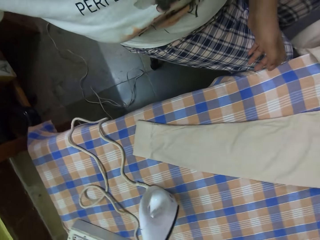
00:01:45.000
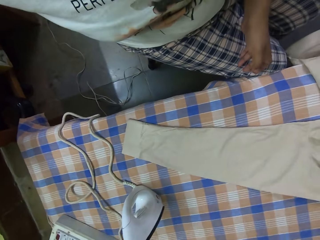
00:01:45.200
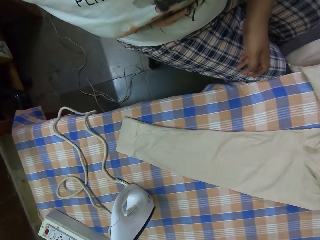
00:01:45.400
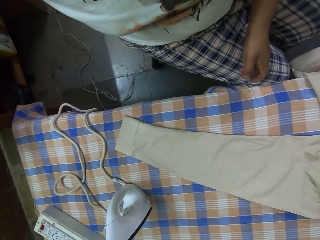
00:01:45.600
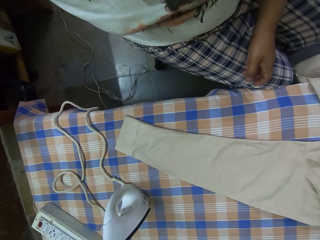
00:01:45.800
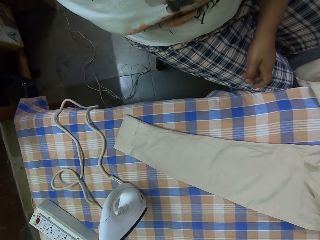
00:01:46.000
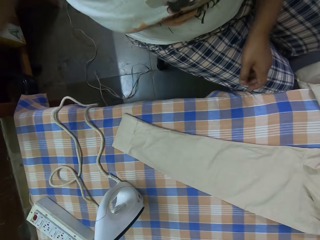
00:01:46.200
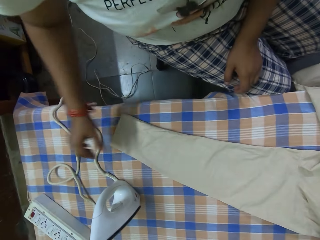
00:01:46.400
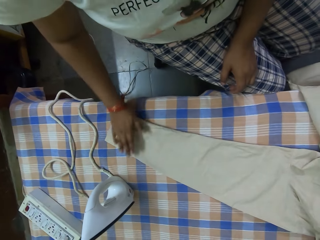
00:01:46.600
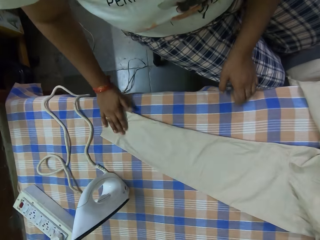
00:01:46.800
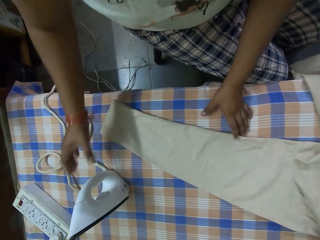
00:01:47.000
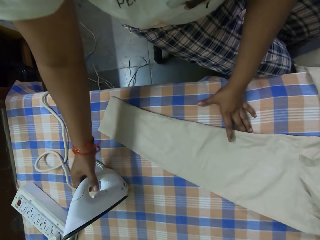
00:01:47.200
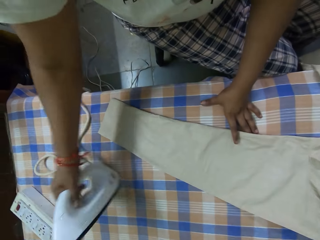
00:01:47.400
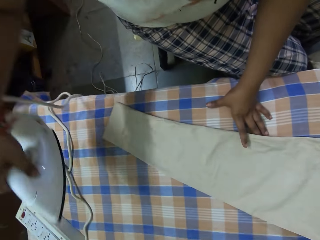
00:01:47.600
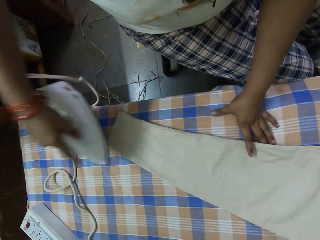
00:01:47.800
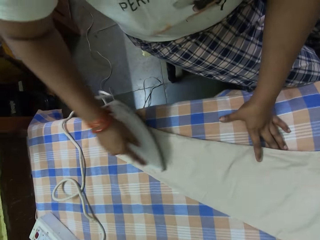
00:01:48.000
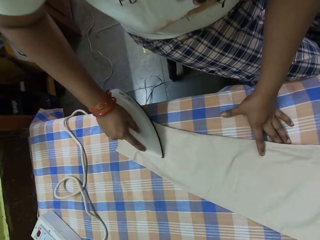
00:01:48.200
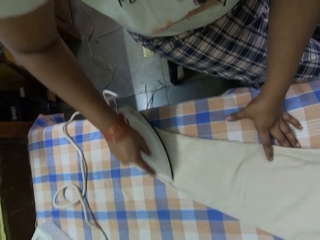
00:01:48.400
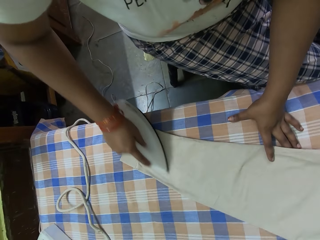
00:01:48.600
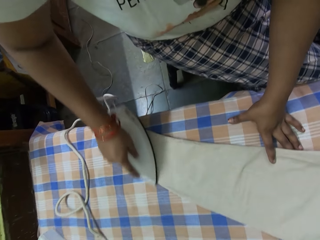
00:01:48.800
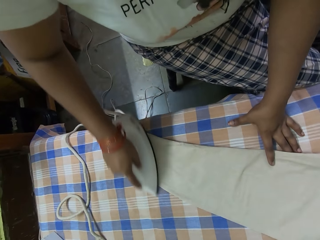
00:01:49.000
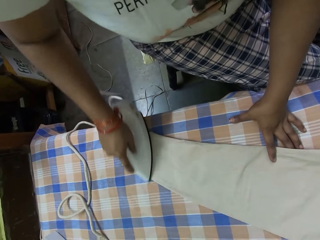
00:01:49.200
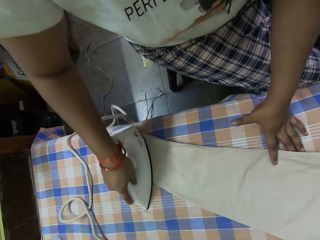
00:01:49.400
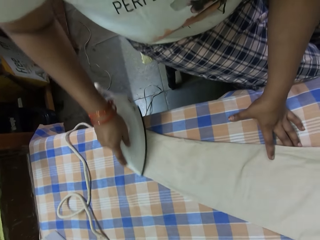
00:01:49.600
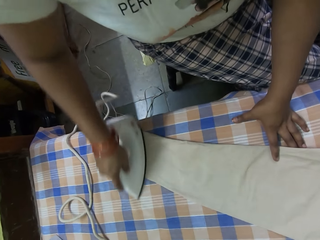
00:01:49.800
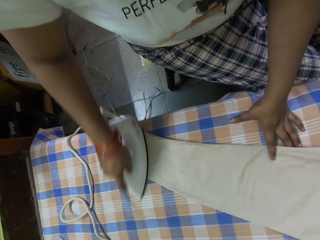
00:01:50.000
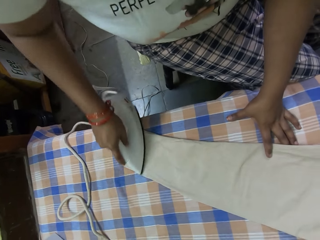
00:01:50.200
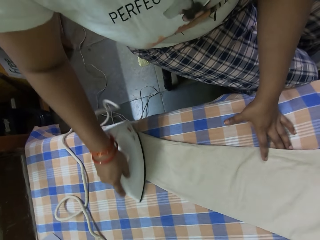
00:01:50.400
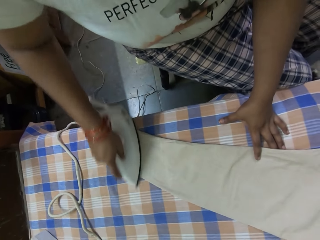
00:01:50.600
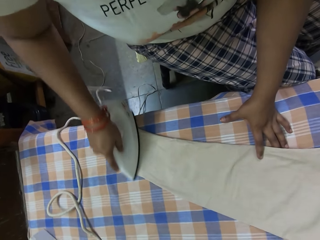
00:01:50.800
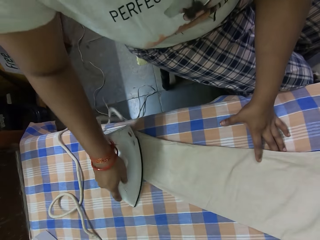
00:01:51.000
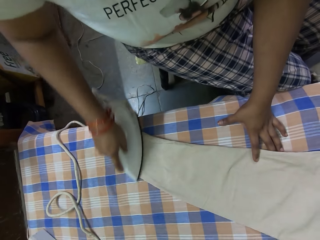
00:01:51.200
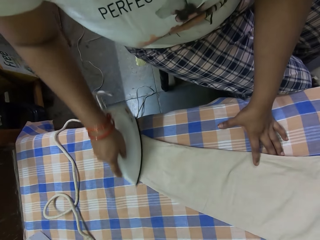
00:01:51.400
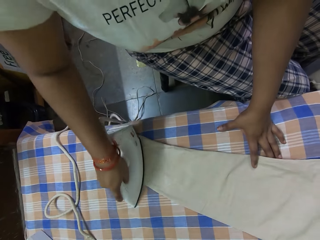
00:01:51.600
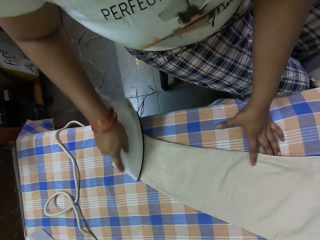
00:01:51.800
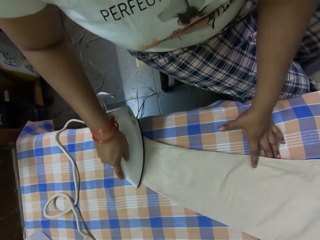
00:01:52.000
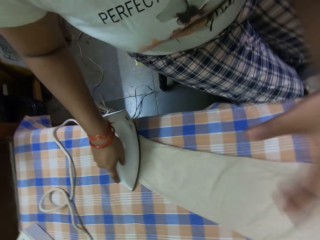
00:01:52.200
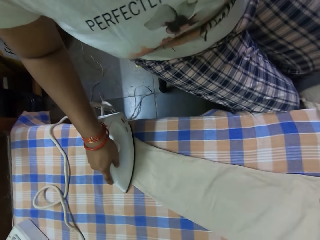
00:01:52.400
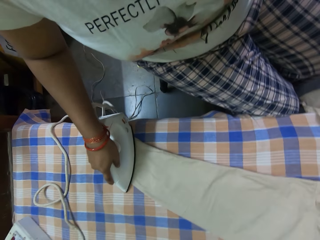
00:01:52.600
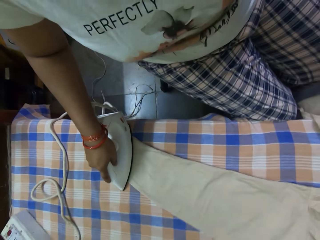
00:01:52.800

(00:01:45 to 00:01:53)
The camera wearer holds the shirt and touches the shirt. They rest a hand on the cloth. They pick up the iron. They iron the shirt.
